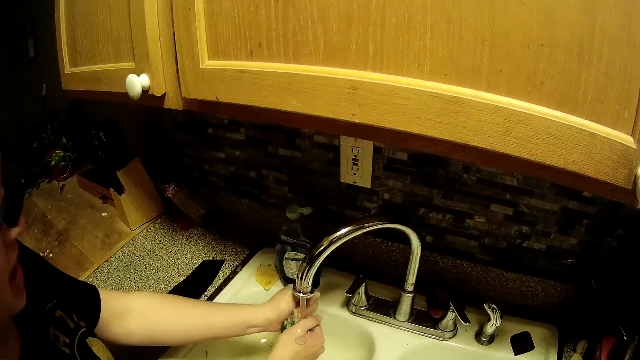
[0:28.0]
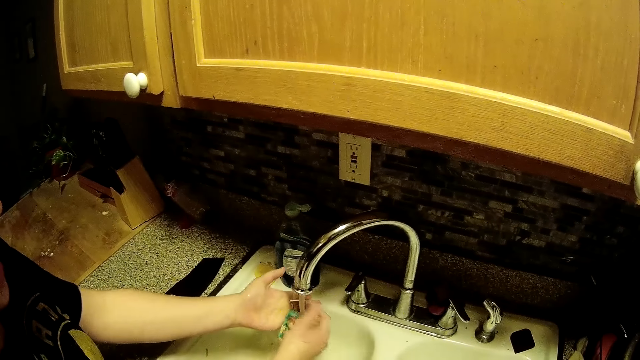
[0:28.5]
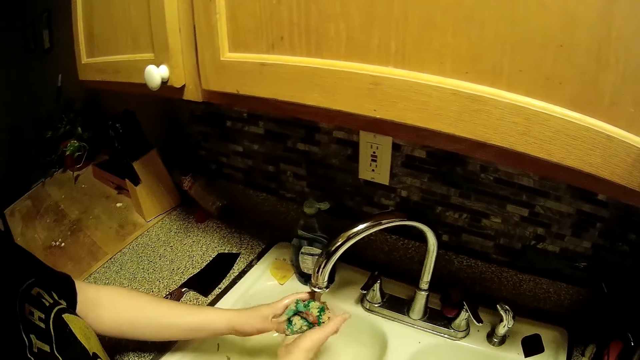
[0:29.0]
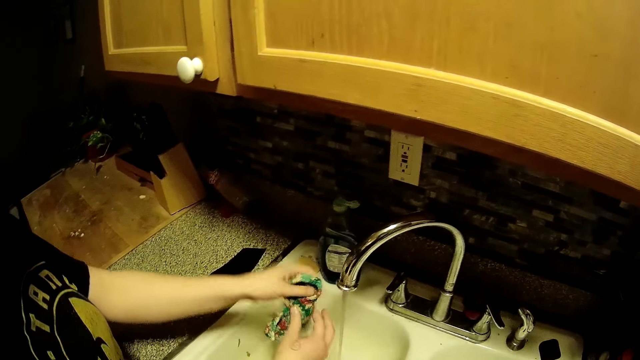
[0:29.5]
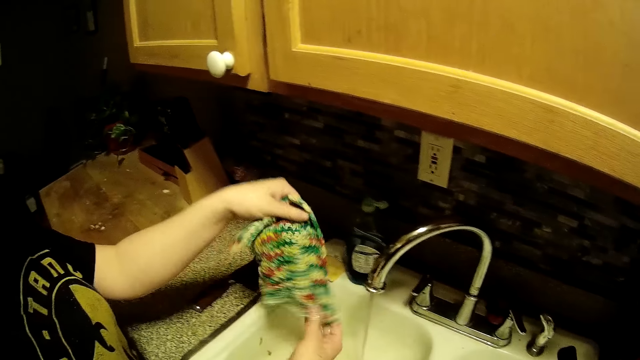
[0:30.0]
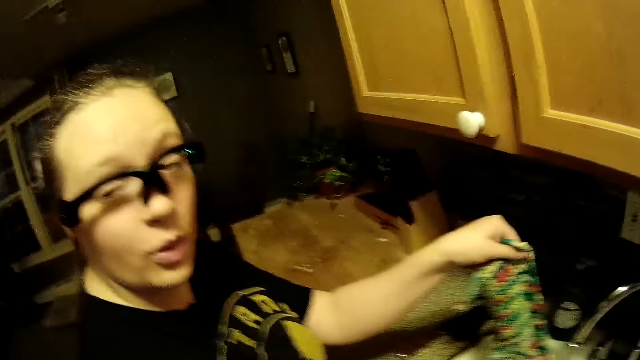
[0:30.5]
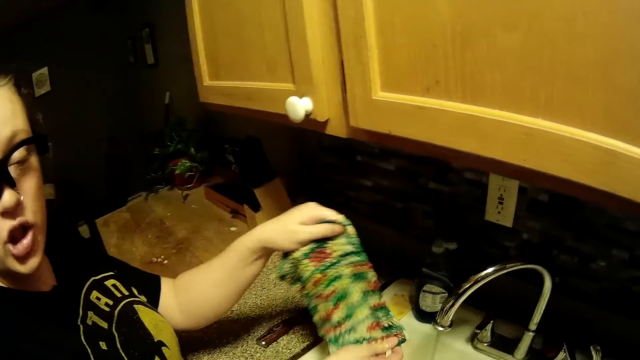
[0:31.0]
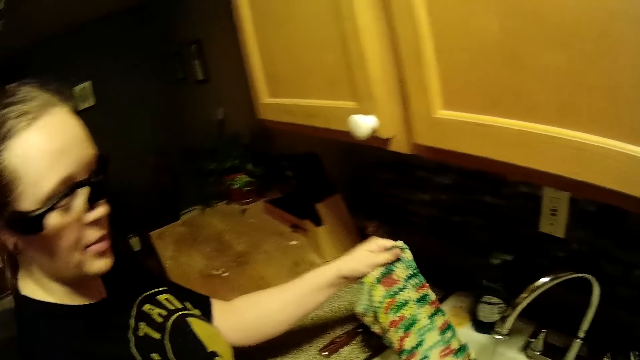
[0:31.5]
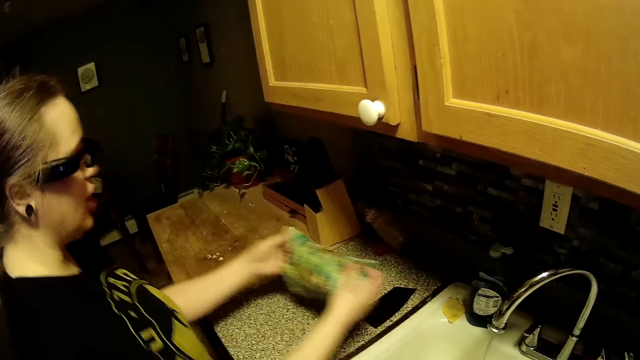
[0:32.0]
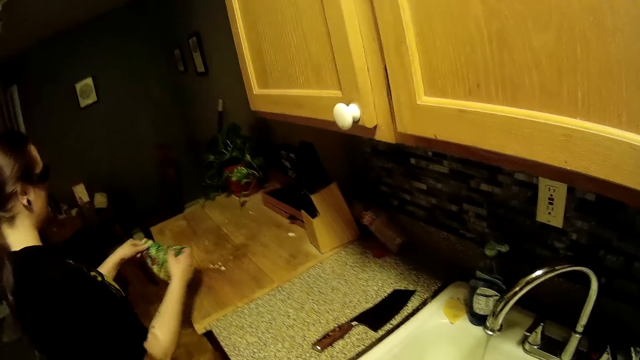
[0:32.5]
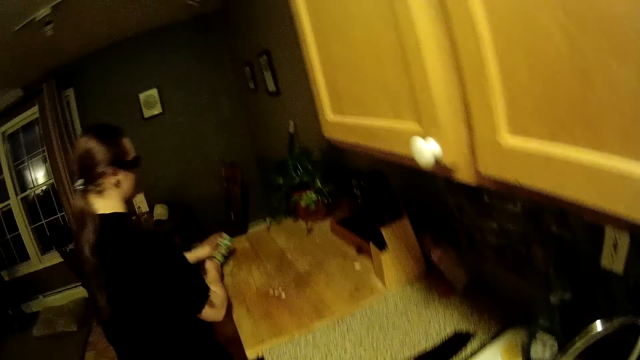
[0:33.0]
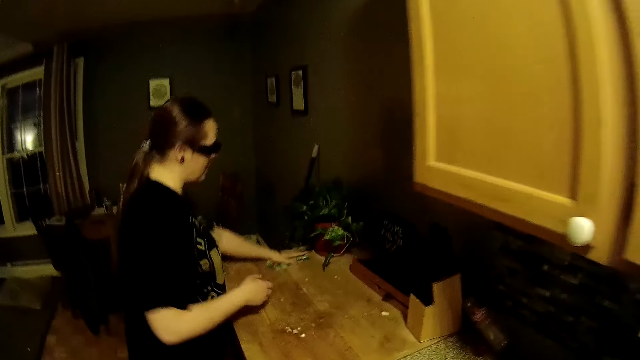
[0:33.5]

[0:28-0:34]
The woman spreads out the napkin with her hands. The woman cleans a kitchen top with the napkin in her left hand.
